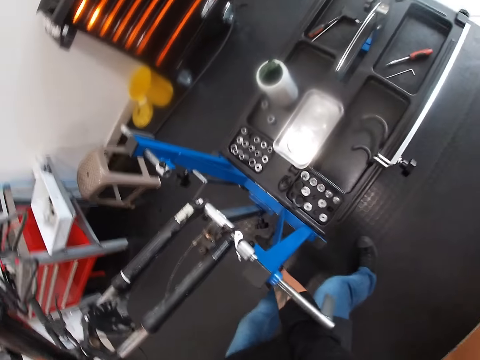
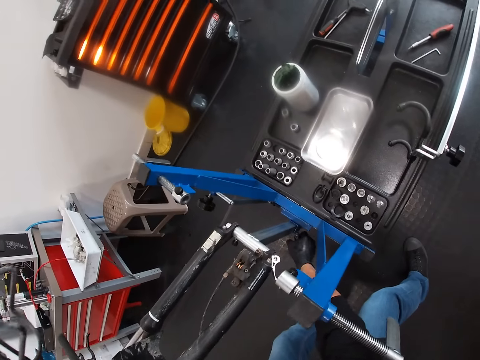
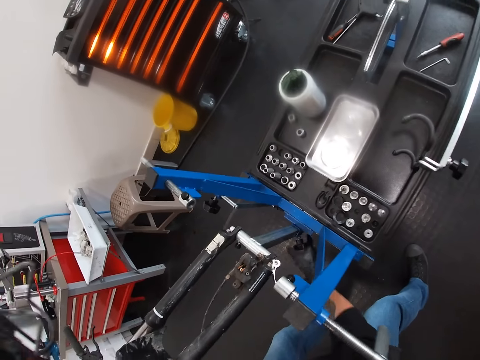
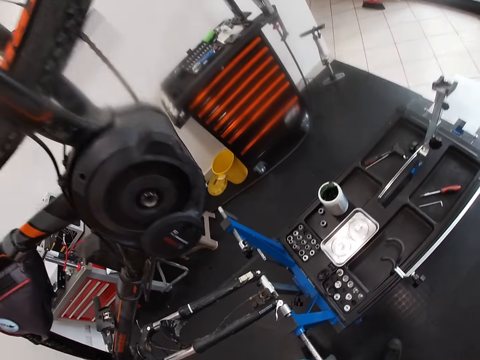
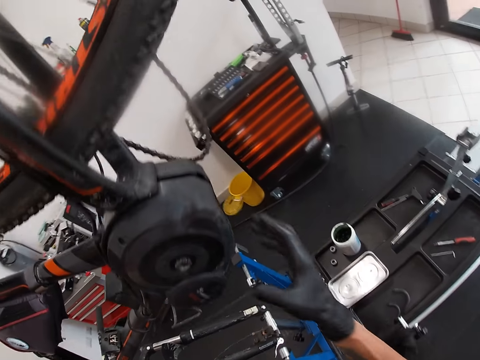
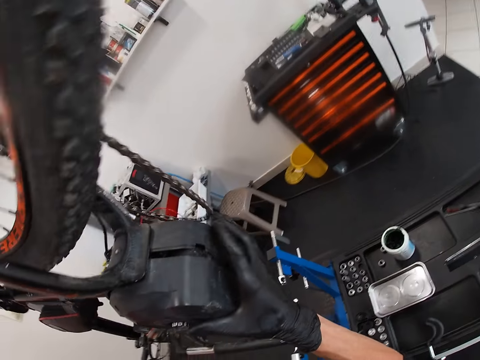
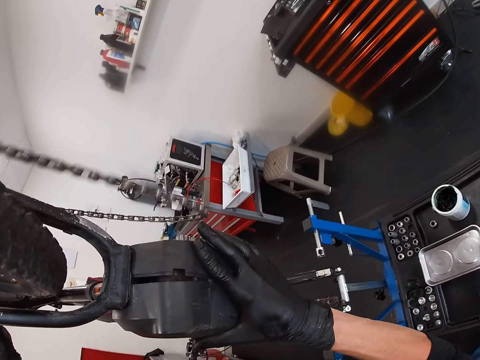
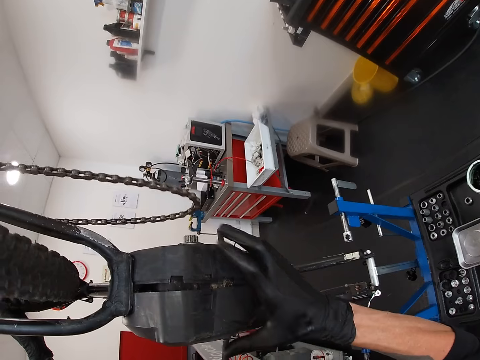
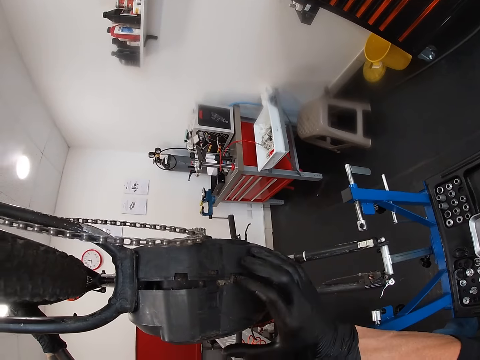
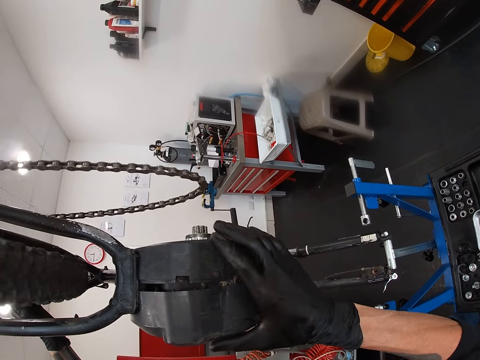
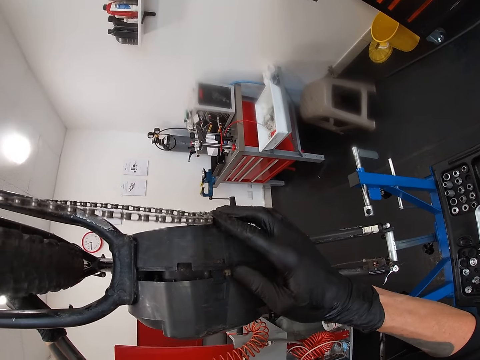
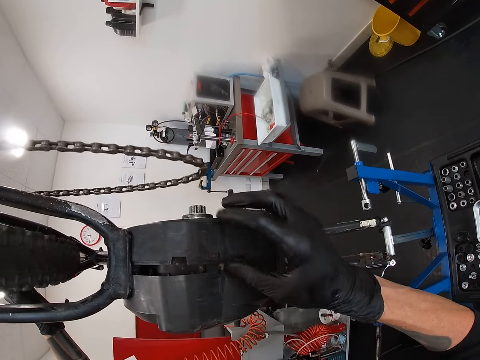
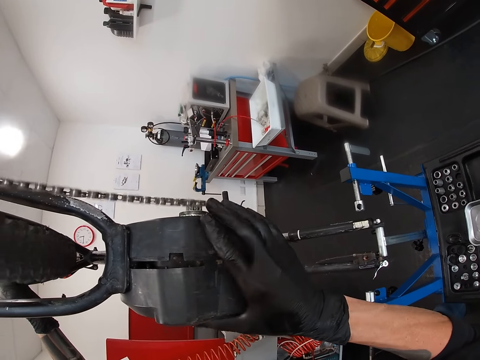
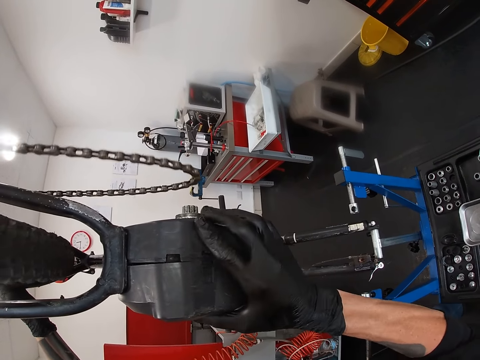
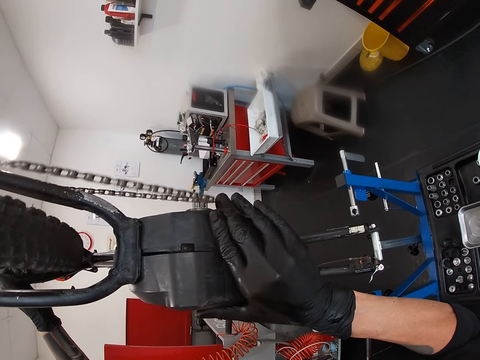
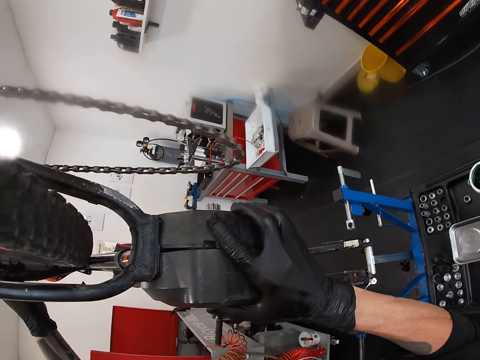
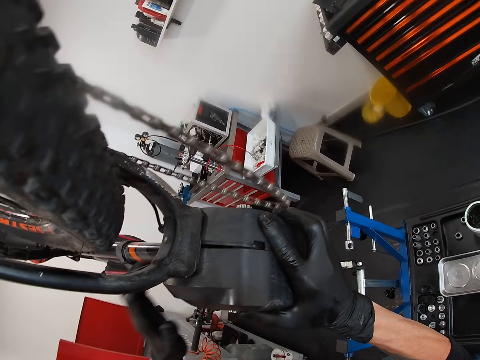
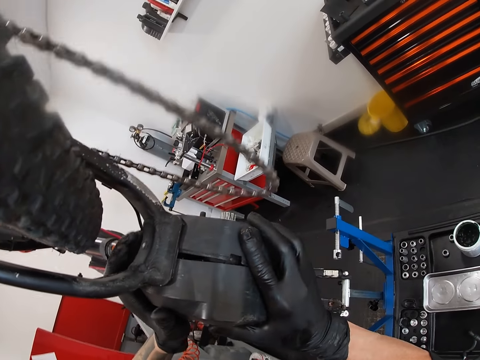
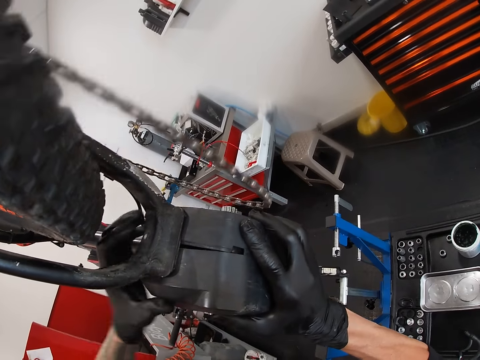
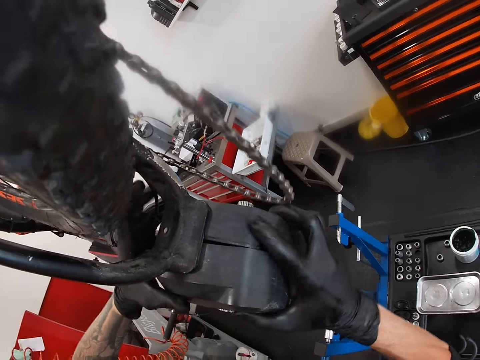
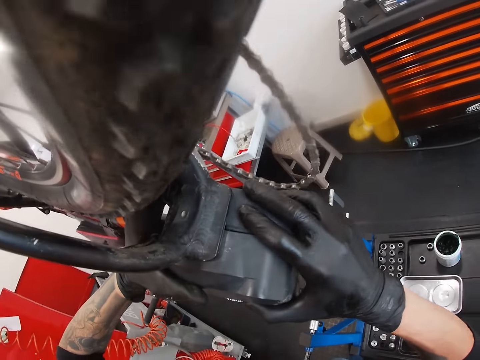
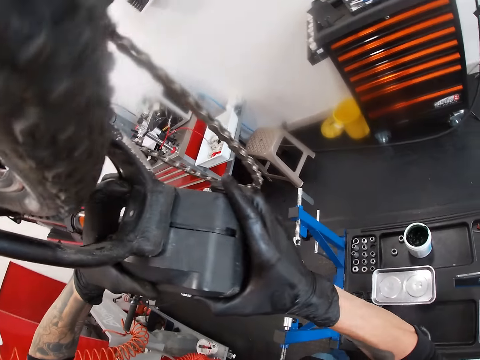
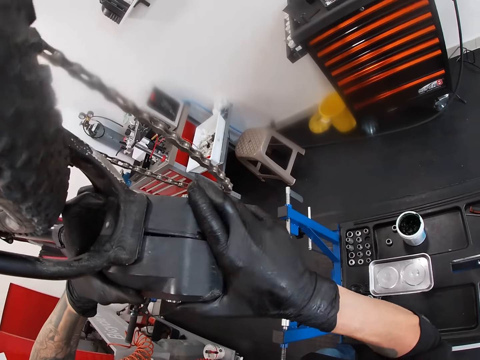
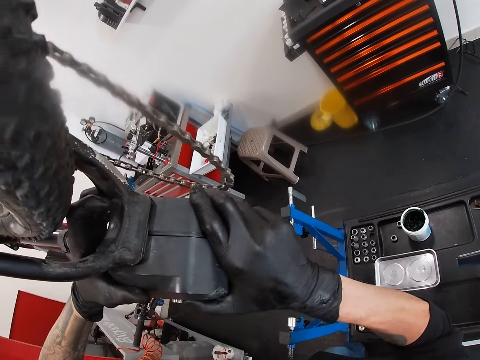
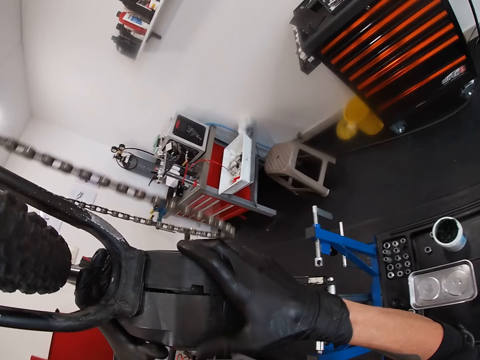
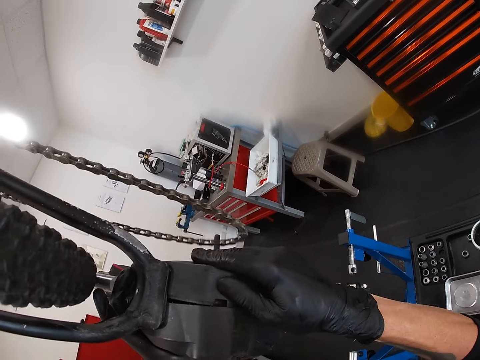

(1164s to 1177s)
The camera wearer controls the maintenance bench with his right hand. He holds the chain guard together with his right hand. He adjusts the bike. He holds the chain guard together with his hands.

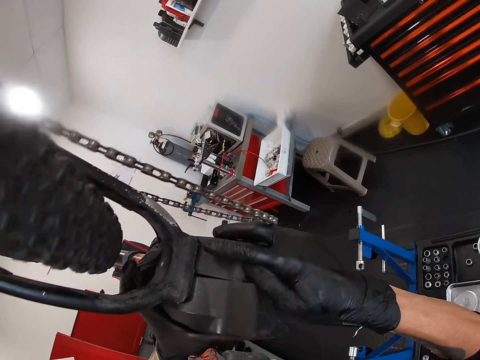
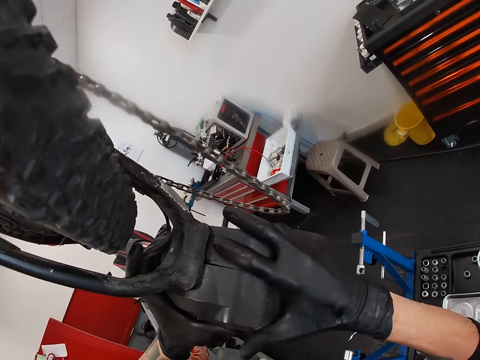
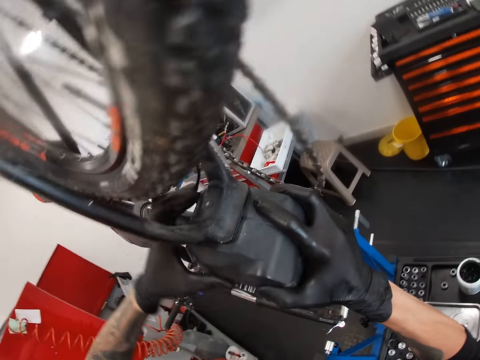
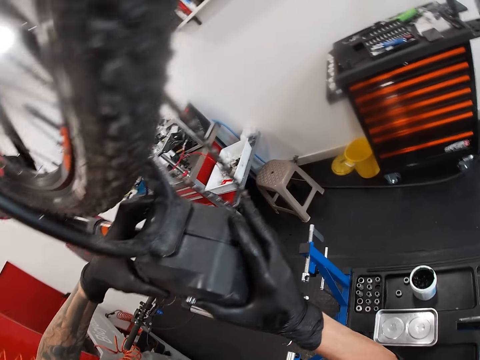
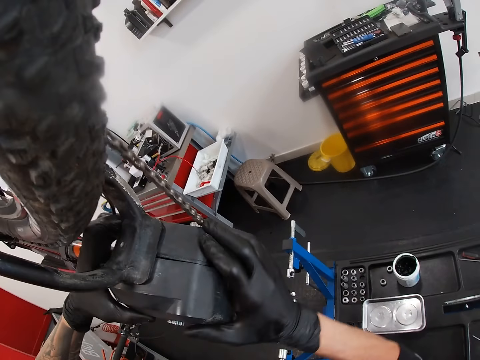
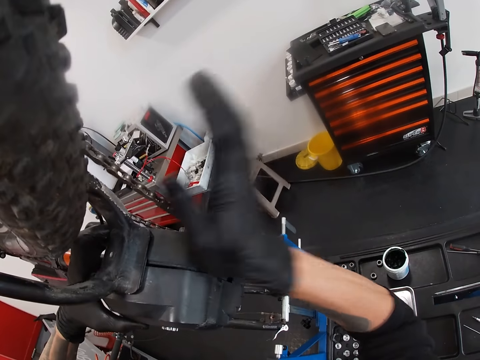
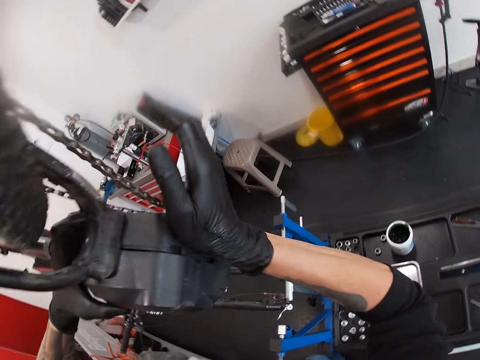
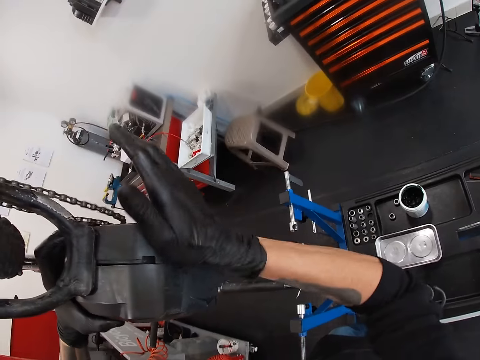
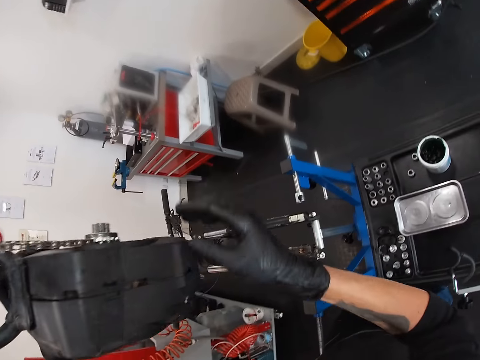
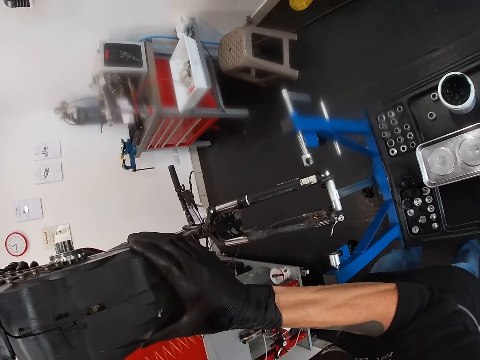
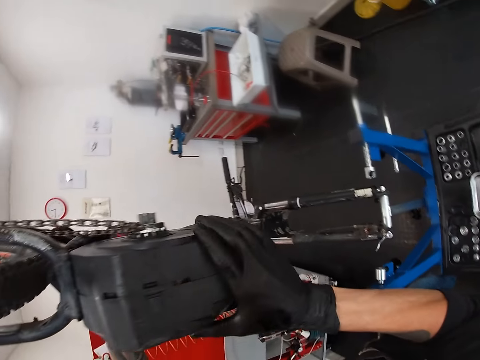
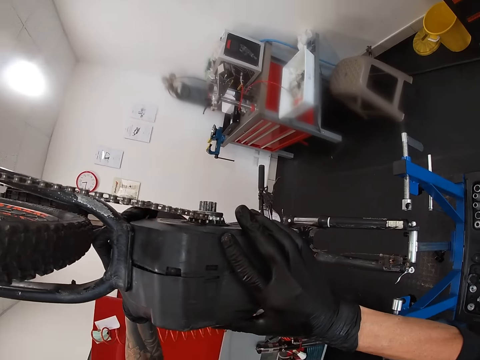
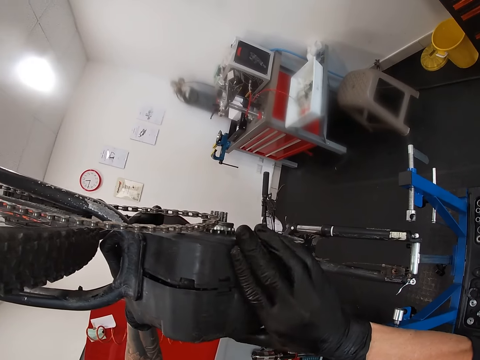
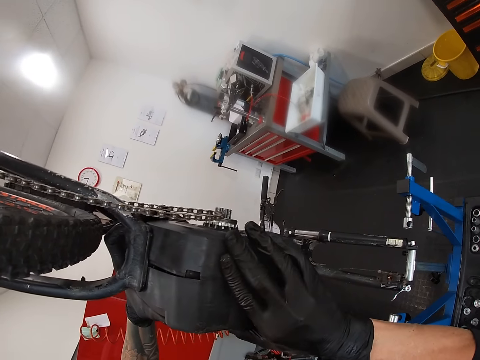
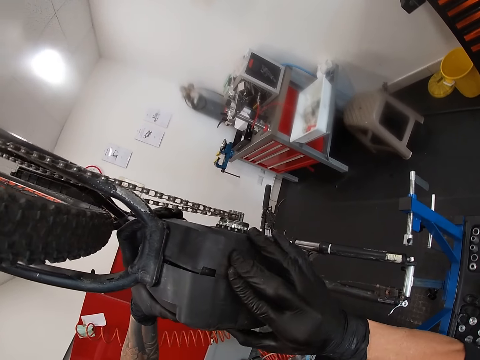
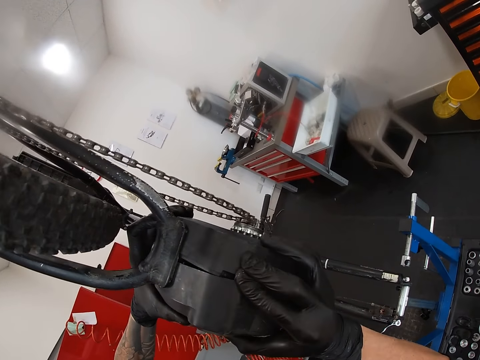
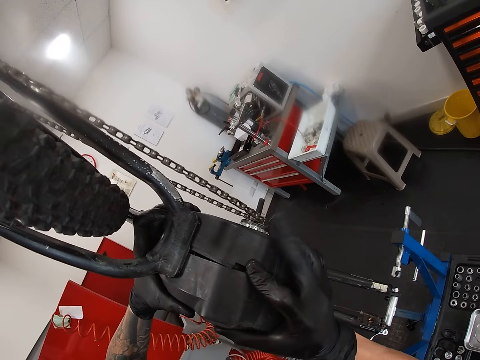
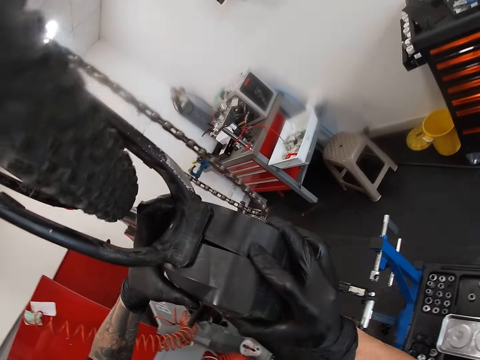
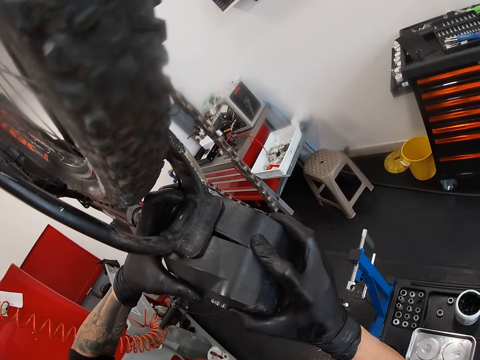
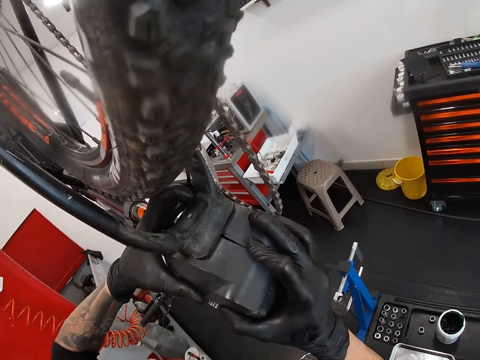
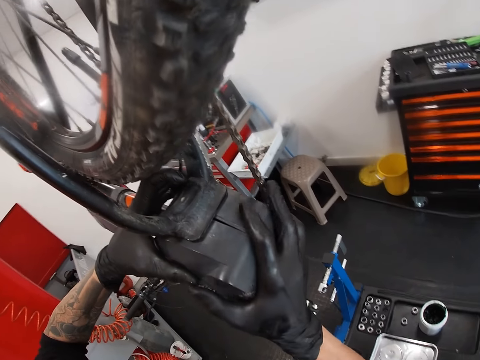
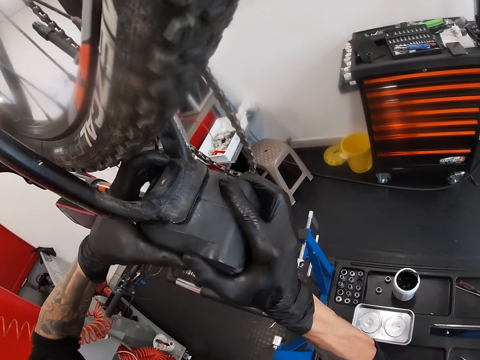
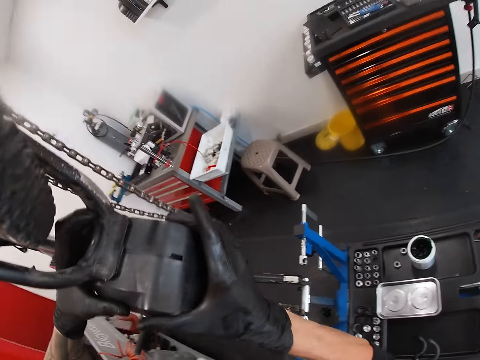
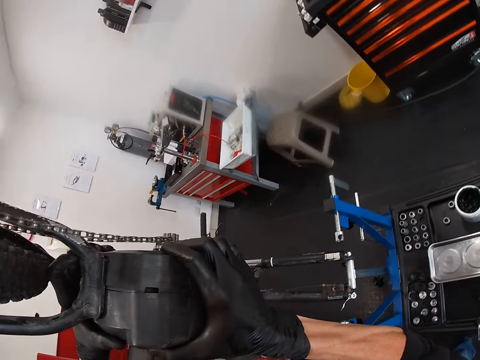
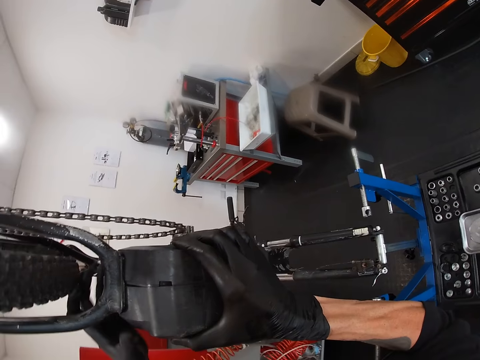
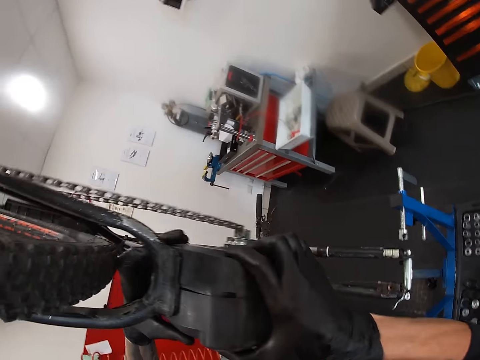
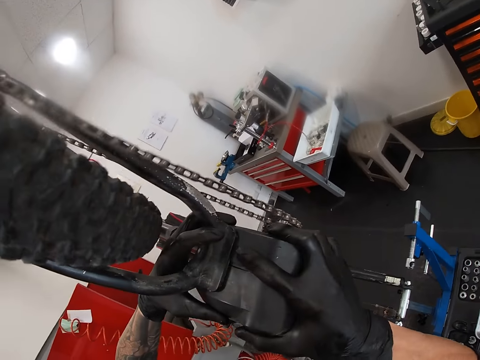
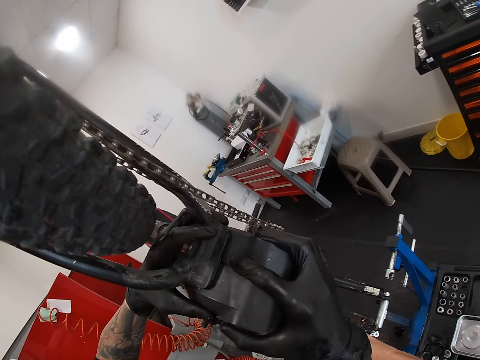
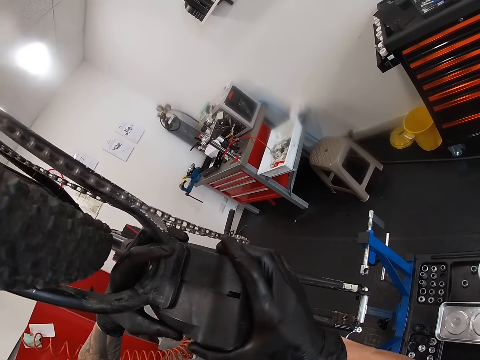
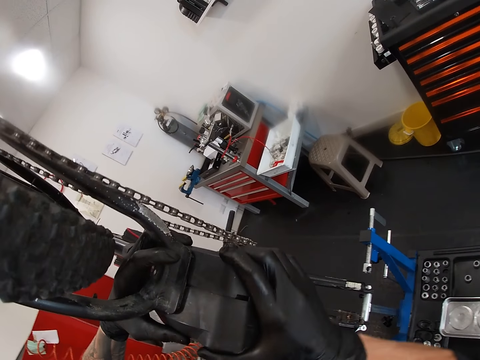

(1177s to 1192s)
The camera wearer hits the chain guard with his right hand. He closes the chain guard together with his hands.
